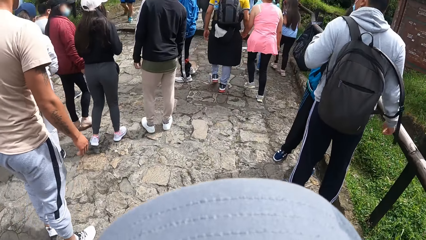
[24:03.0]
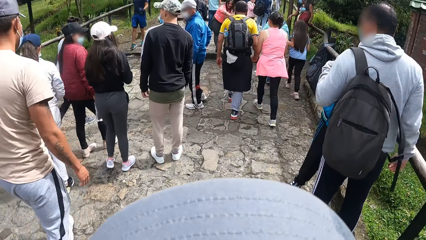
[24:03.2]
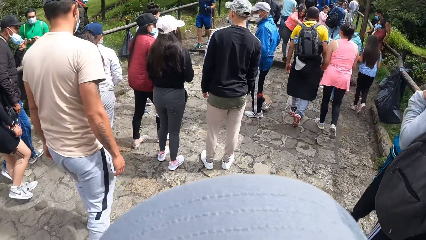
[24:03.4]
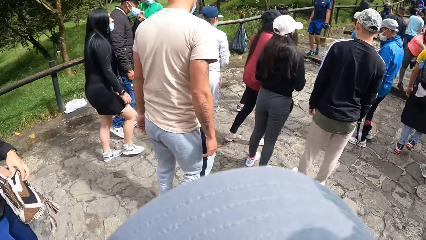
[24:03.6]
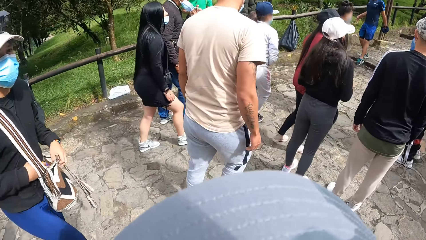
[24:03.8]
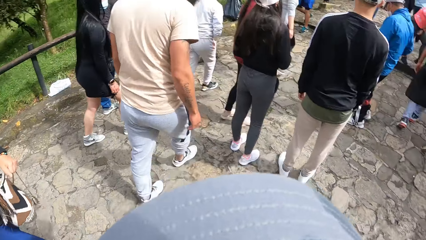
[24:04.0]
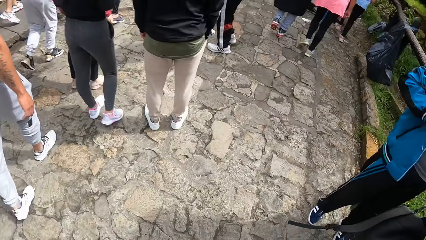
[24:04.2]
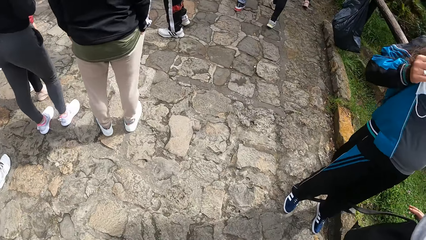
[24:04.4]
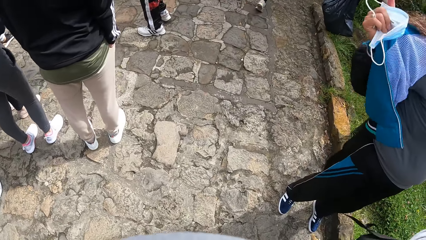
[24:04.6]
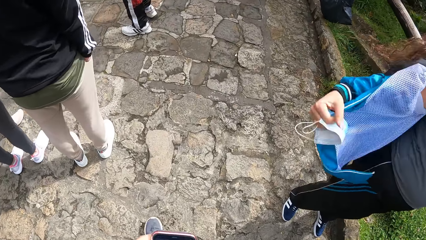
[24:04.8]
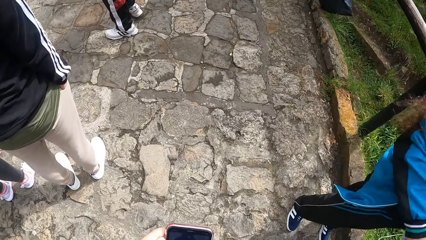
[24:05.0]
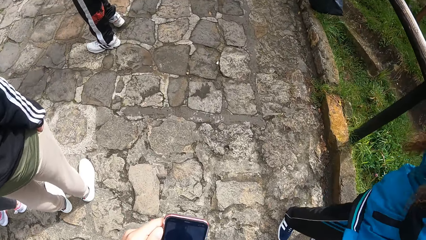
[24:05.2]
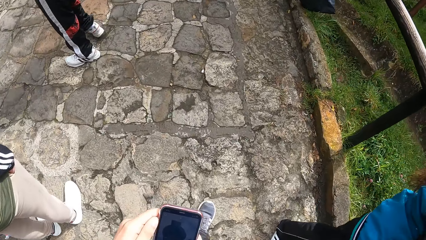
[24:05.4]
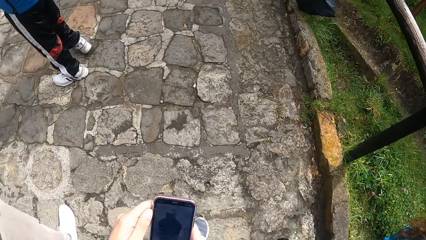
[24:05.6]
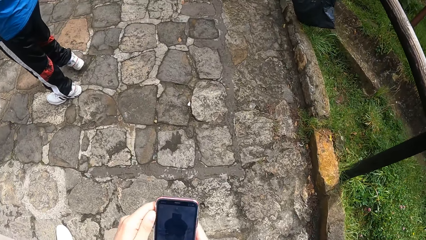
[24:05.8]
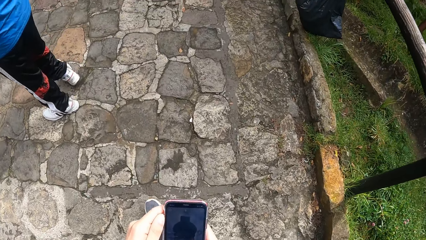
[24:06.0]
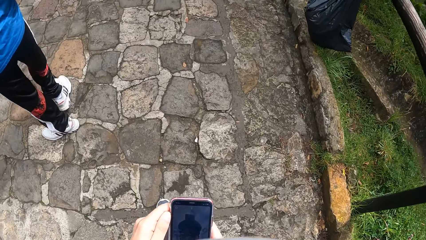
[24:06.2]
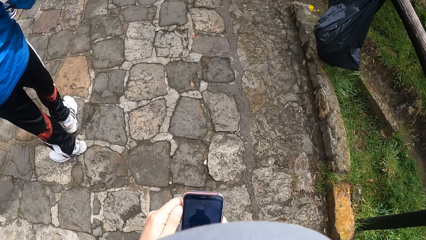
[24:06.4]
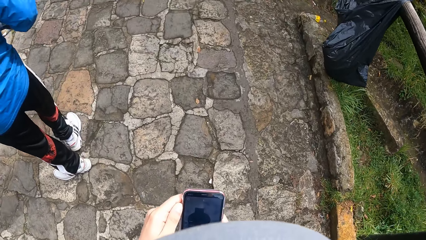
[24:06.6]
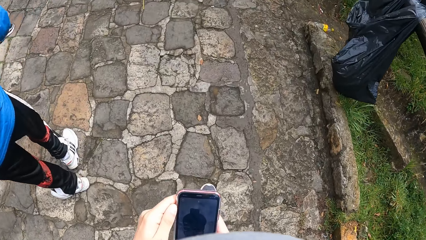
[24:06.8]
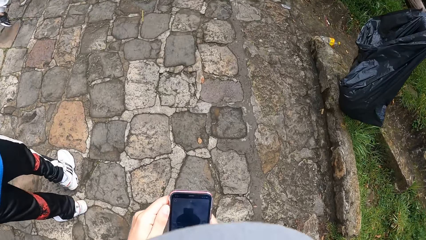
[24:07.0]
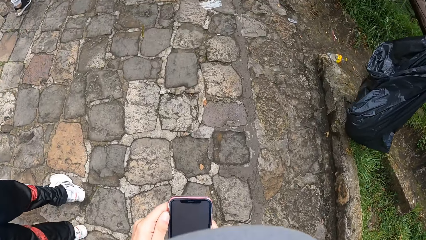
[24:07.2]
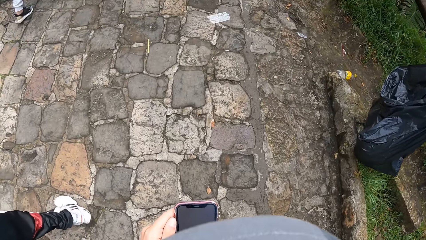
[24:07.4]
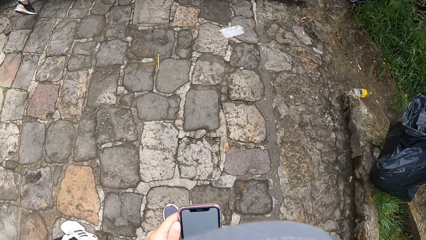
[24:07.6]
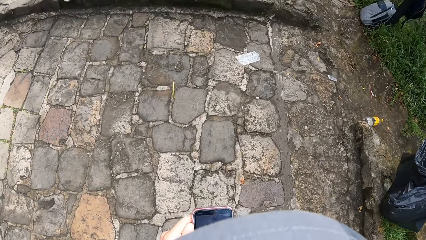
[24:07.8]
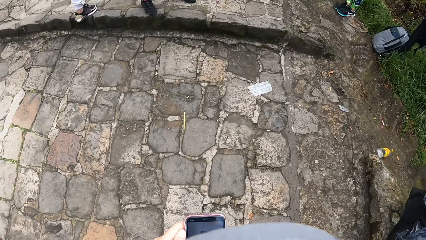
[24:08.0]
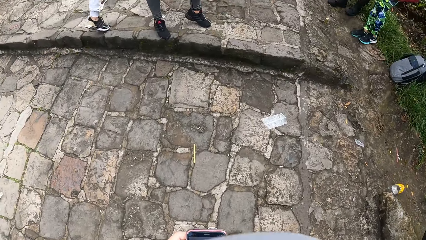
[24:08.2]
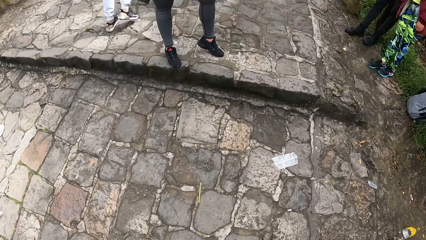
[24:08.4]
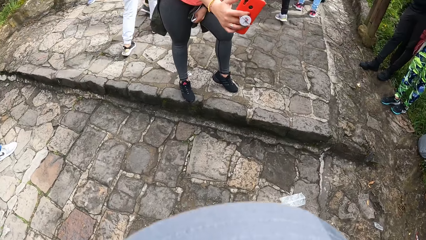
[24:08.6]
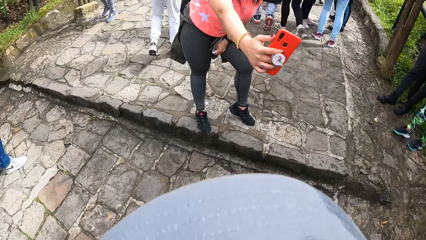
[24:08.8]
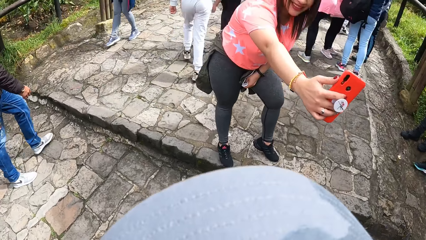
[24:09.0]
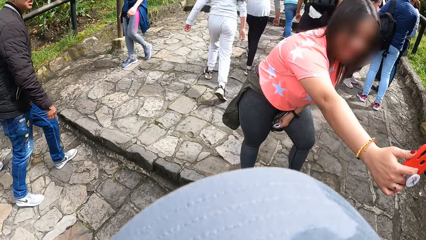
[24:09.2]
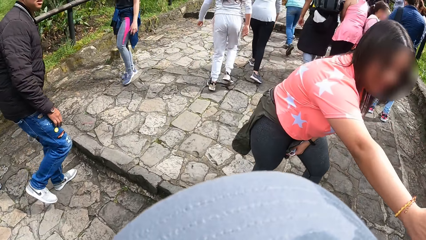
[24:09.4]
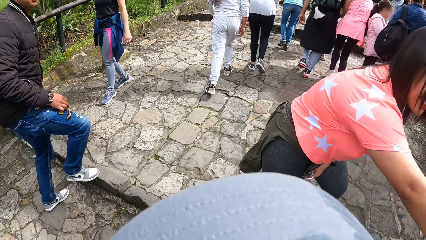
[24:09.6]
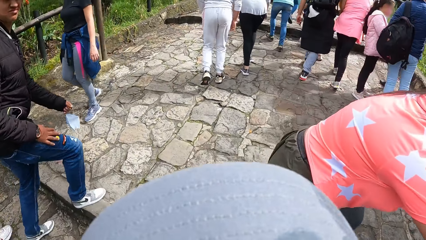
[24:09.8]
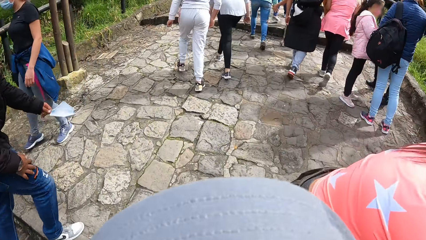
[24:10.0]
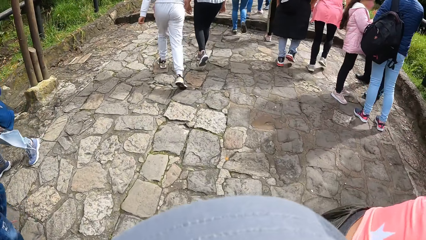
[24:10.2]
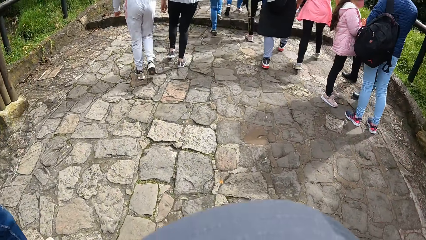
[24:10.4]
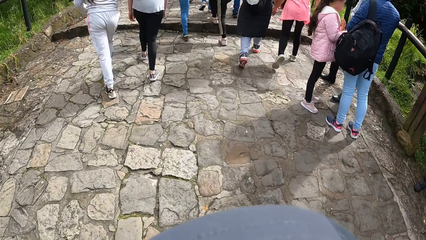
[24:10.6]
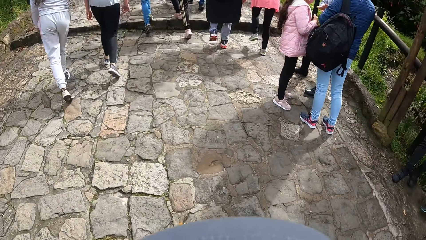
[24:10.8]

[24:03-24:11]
The camera wearer operates the phone. They walk.

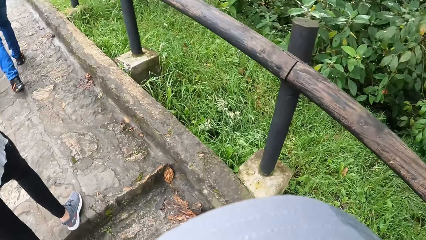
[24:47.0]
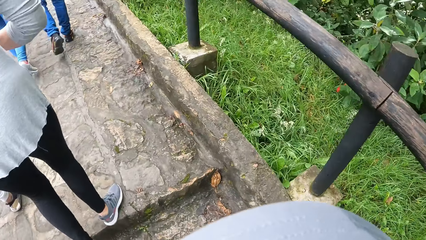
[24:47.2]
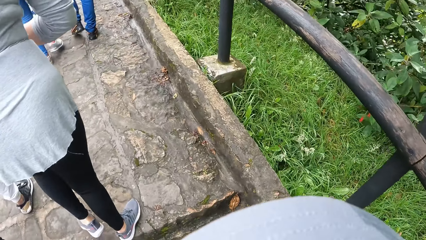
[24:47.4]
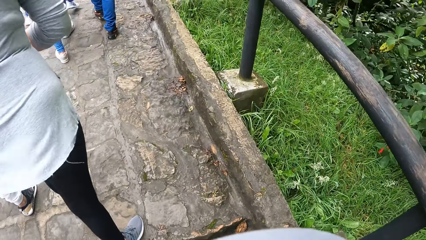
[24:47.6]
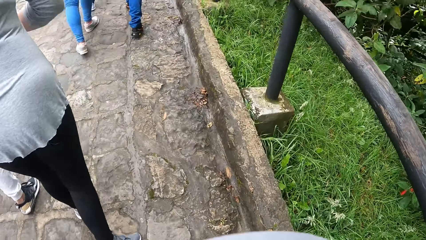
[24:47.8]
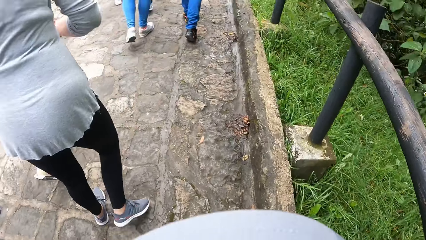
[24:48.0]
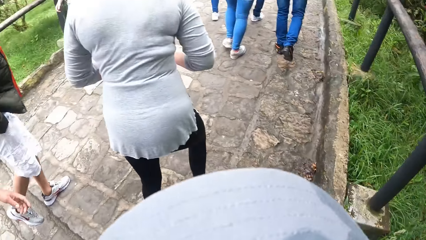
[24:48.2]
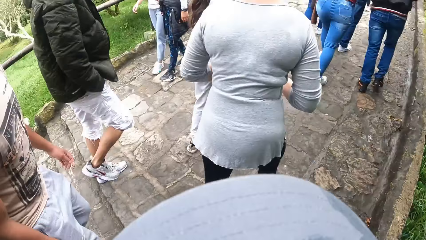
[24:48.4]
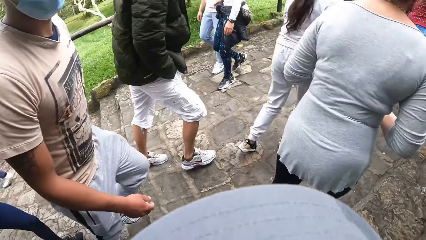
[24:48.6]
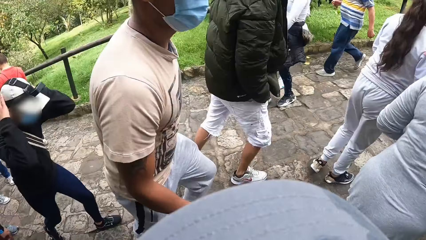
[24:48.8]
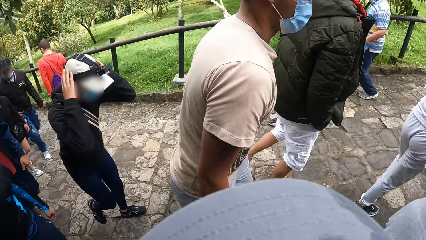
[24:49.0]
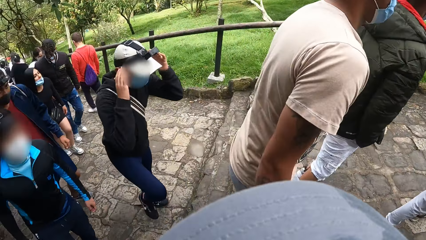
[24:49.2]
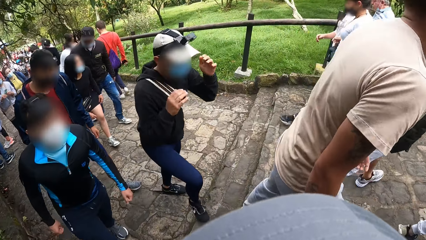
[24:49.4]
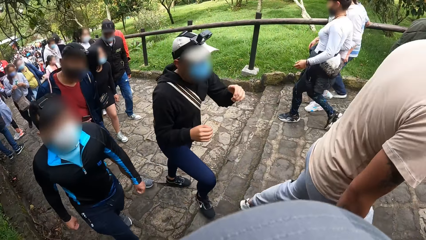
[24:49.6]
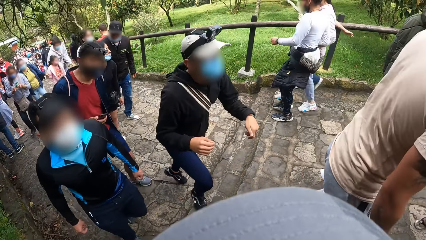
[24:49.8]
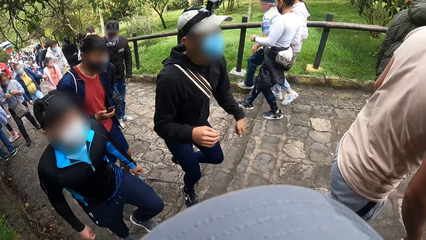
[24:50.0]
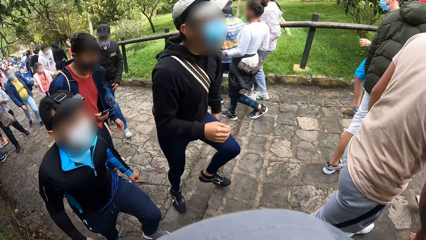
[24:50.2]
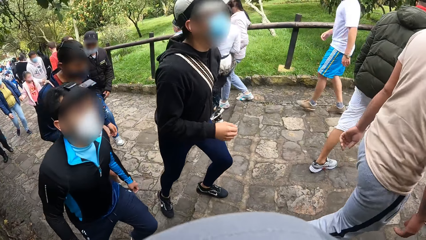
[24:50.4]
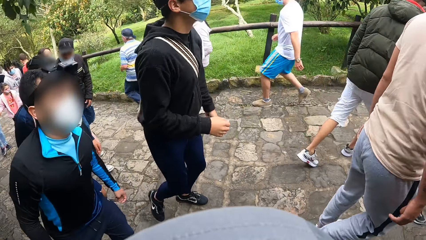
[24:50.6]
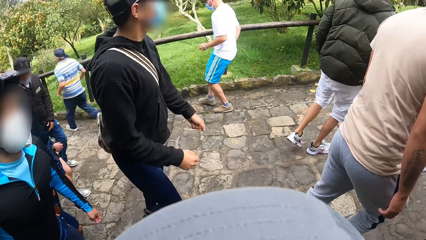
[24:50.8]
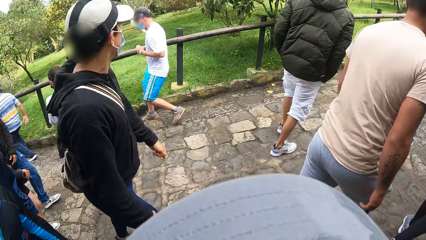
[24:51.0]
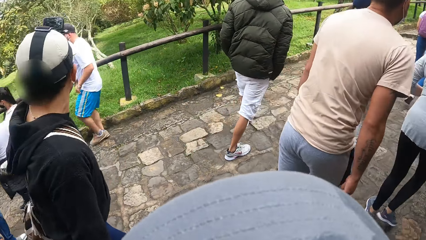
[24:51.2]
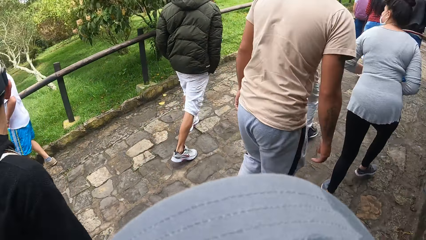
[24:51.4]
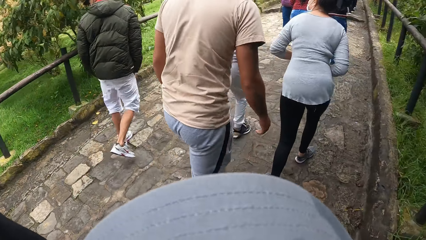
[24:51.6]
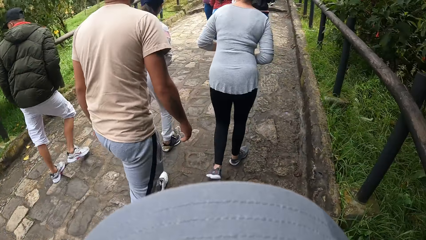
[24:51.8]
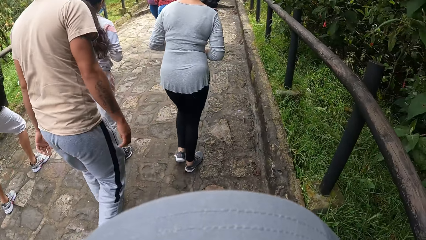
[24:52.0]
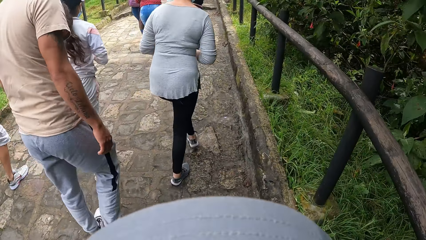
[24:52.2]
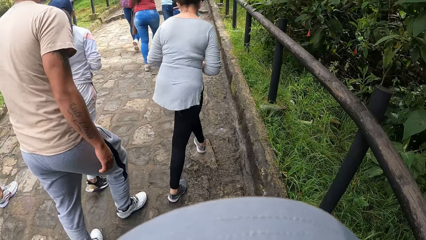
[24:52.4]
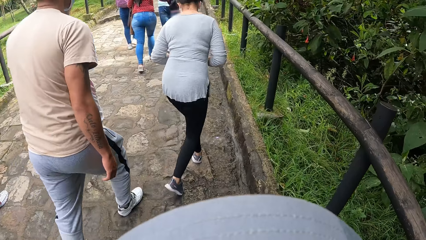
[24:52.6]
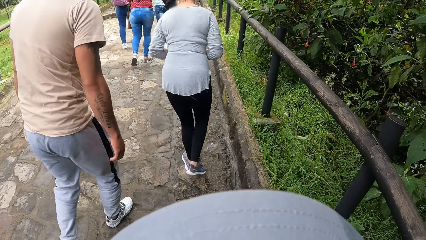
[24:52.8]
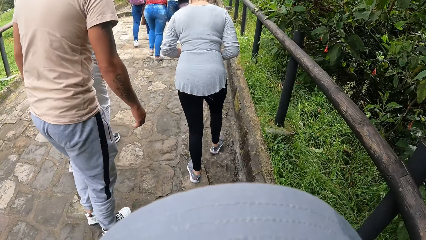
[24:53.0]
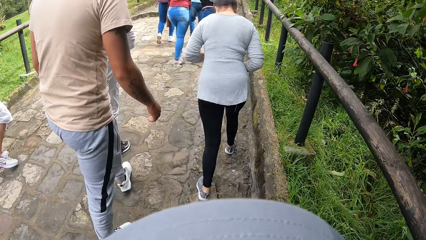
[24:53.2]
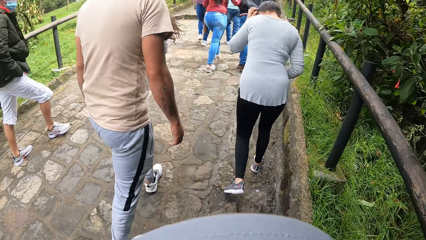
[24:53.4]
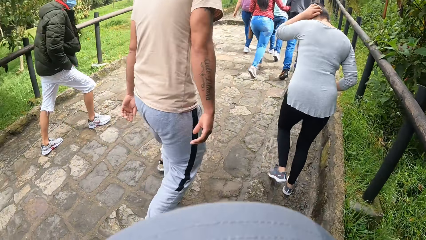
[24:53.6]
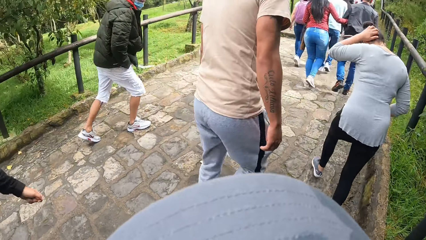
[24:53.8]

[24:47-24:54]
The man adjusts a camera on his head with his two hands.
